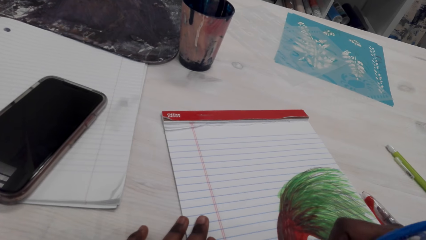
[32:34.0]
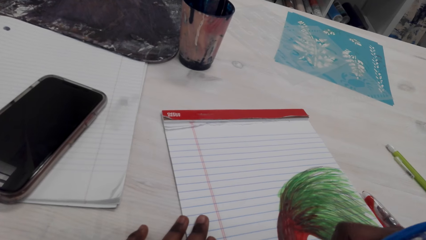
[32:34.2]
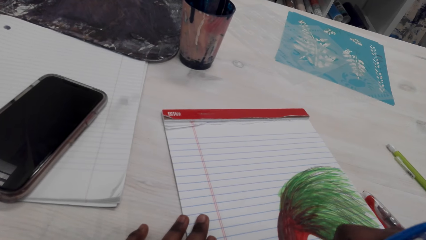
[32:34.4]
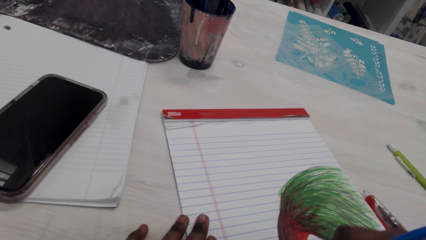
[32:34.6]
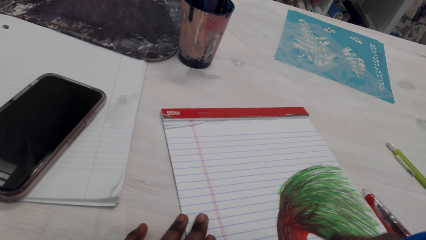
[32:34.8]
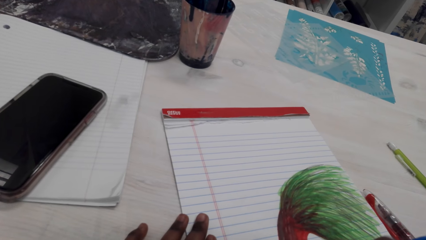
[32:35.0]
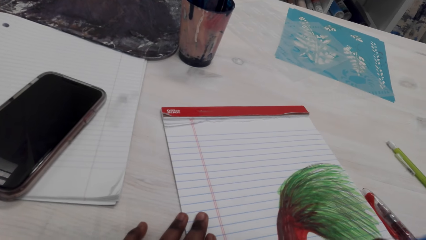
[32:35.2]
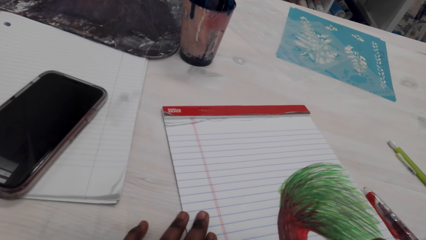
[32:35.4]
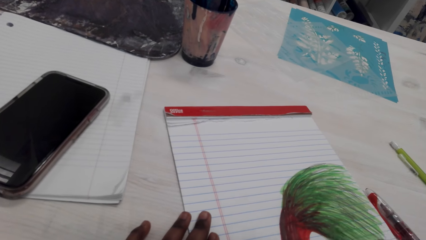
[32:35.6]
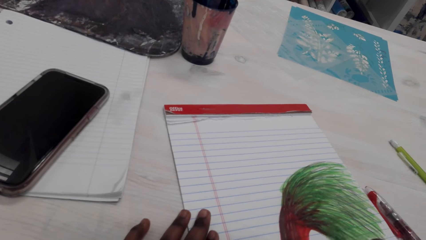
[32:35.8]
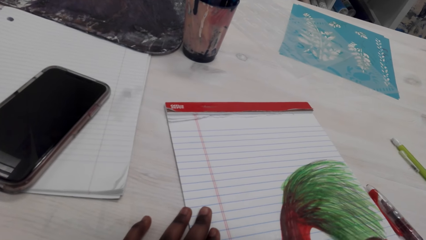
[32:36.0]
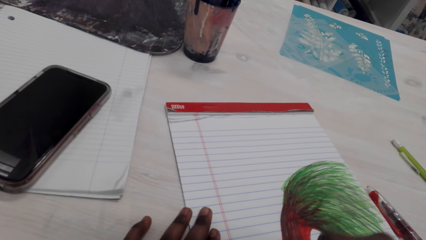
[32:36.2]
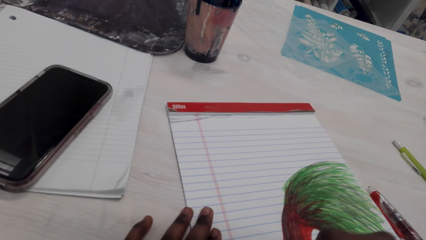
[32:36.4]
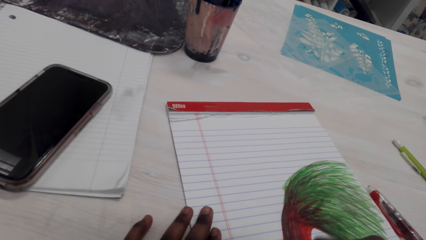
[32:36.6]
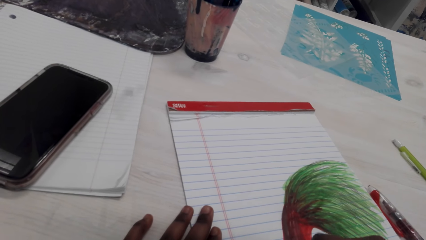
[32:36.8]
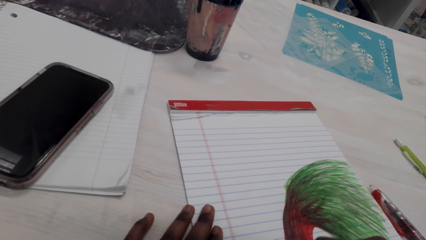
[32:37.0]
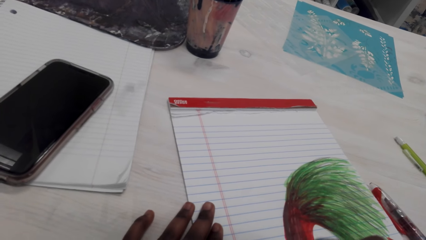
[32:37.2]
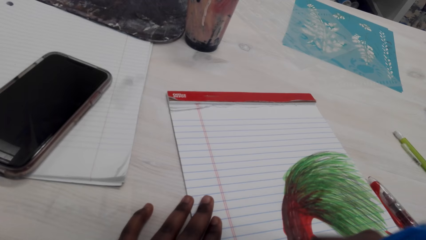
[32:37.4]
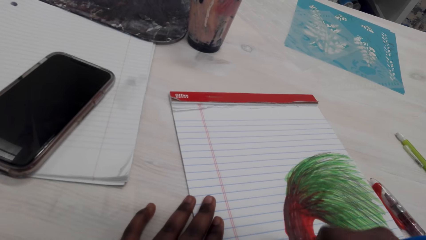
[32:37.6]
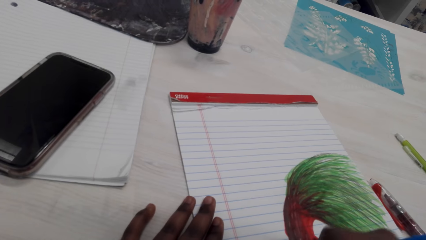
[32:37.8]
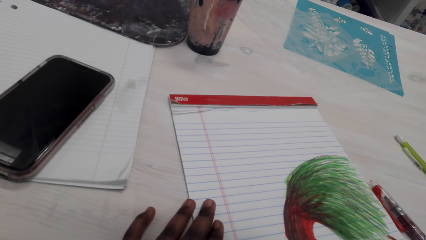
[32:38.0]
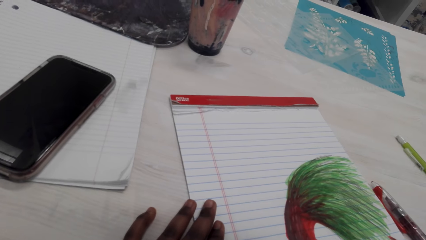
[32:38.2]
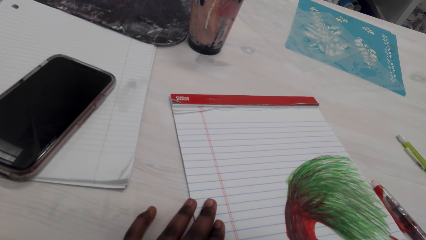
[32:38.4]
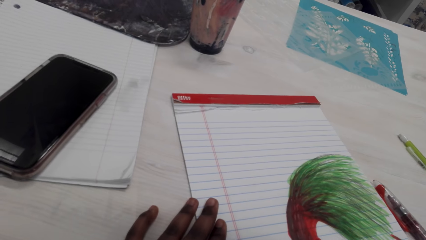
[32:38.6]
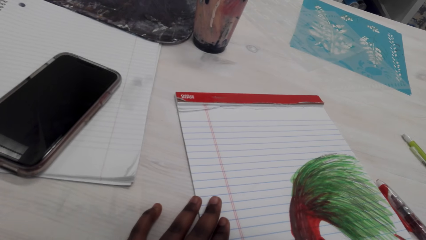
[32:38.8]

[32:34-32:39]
The camera wearer draws on the paper.

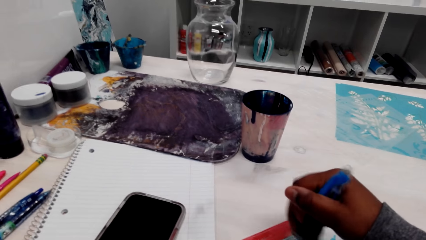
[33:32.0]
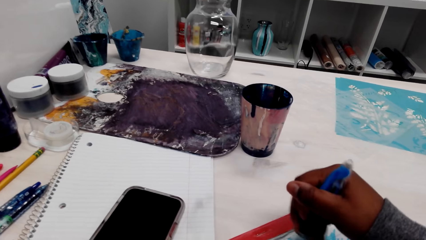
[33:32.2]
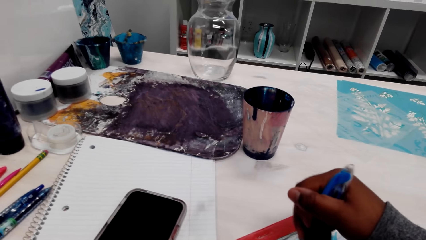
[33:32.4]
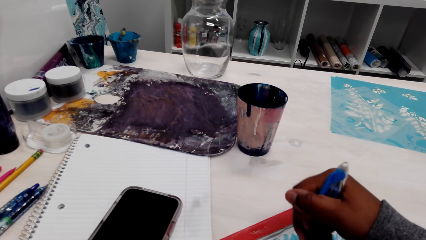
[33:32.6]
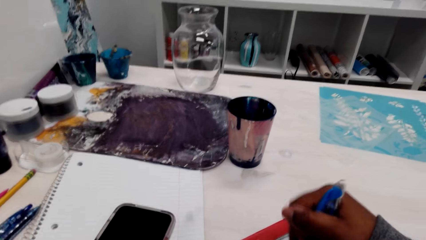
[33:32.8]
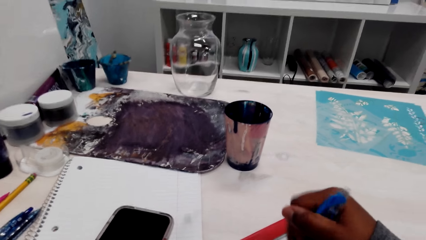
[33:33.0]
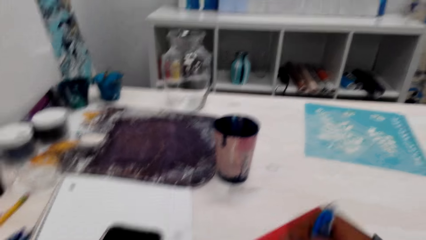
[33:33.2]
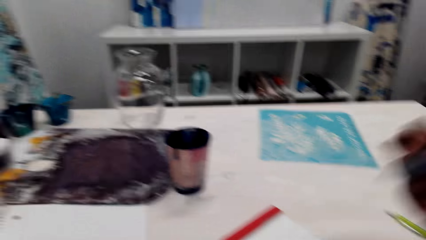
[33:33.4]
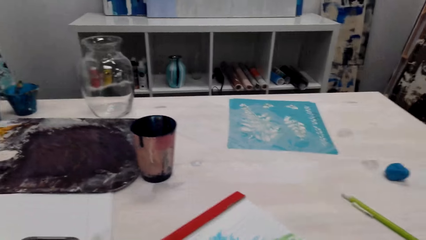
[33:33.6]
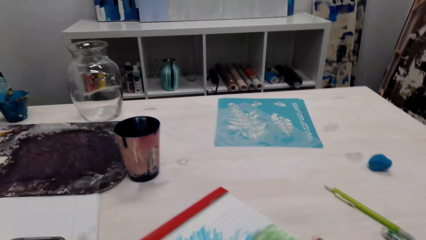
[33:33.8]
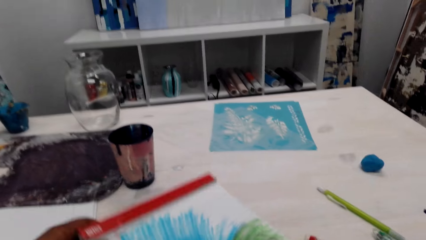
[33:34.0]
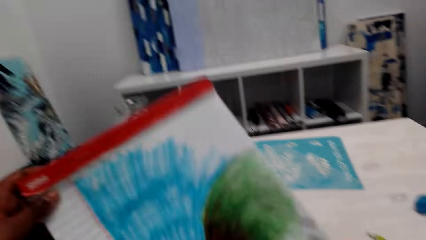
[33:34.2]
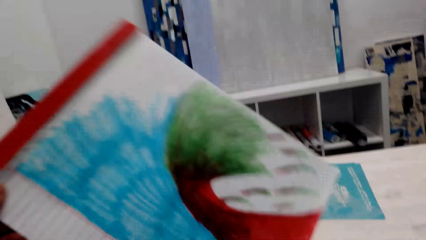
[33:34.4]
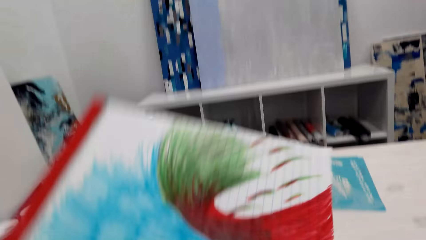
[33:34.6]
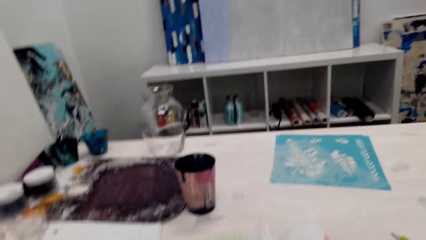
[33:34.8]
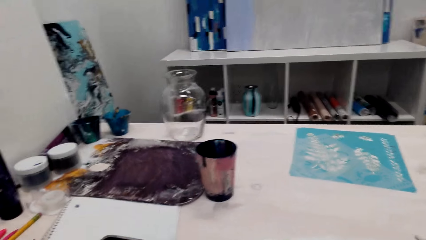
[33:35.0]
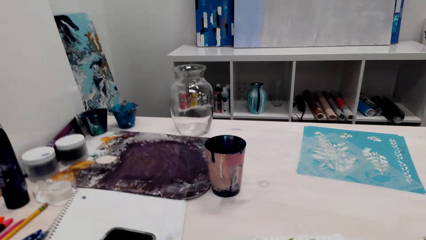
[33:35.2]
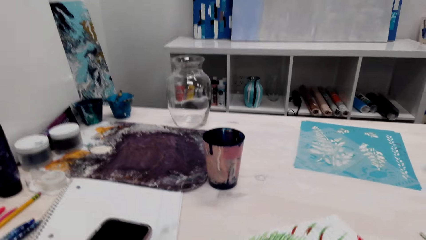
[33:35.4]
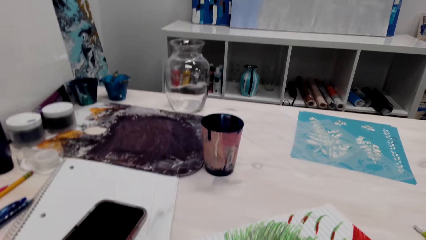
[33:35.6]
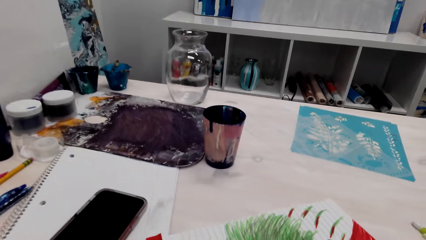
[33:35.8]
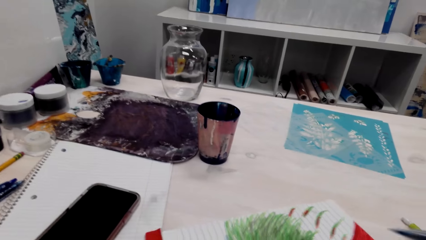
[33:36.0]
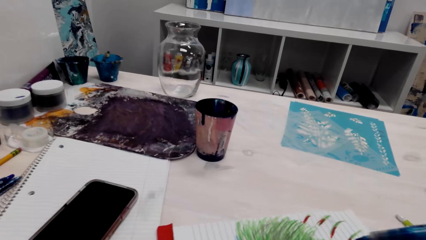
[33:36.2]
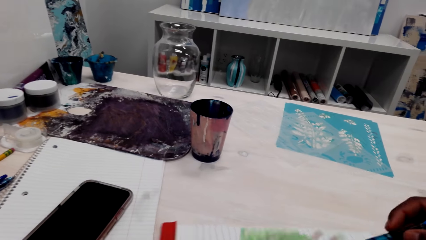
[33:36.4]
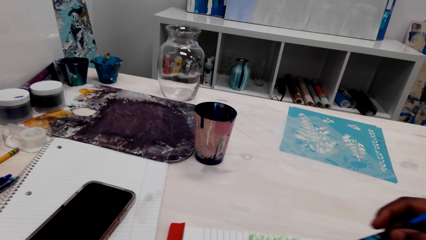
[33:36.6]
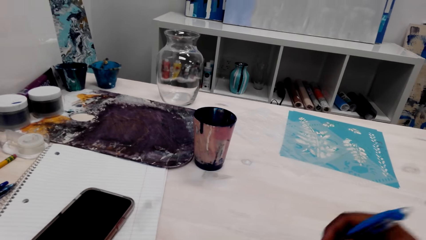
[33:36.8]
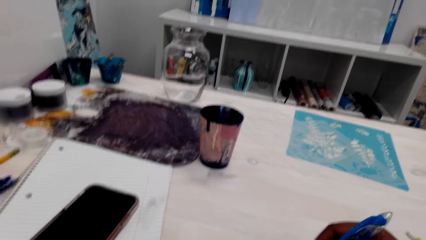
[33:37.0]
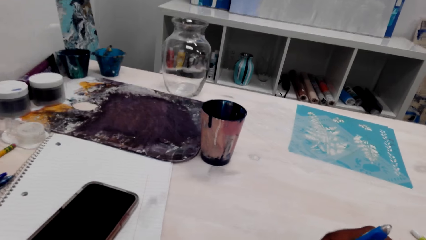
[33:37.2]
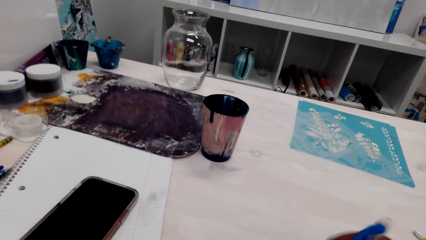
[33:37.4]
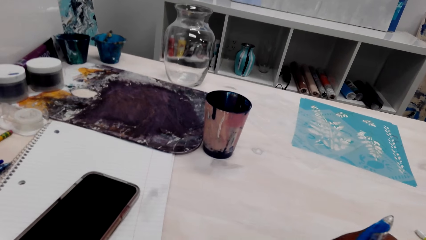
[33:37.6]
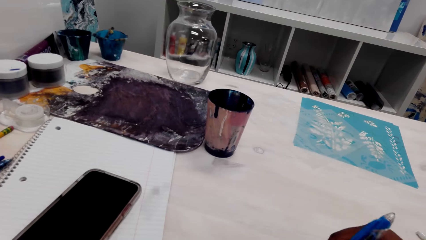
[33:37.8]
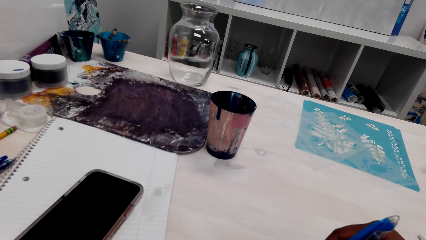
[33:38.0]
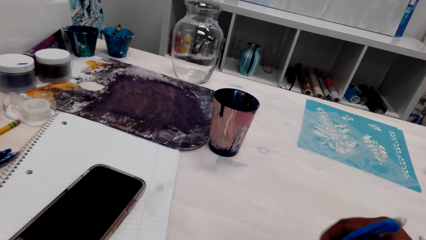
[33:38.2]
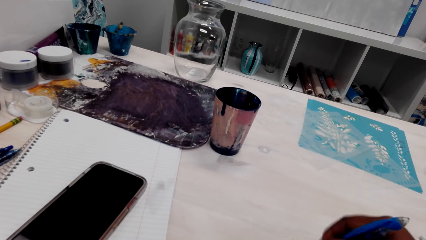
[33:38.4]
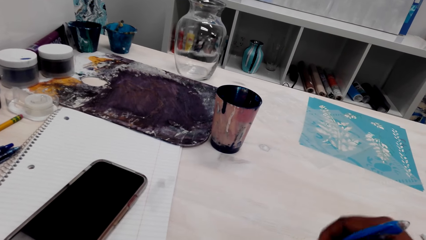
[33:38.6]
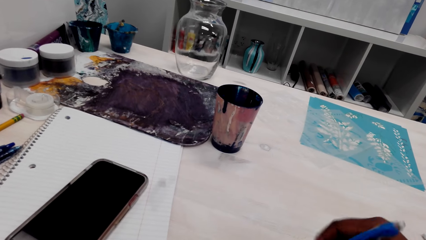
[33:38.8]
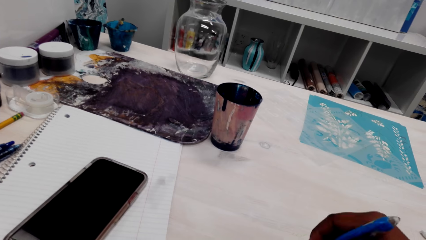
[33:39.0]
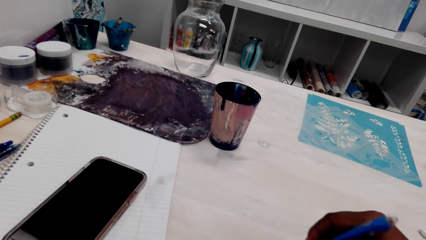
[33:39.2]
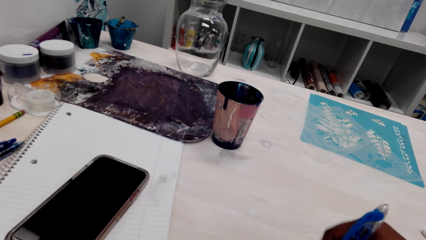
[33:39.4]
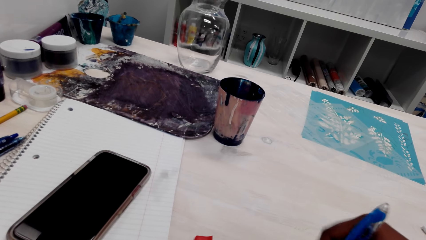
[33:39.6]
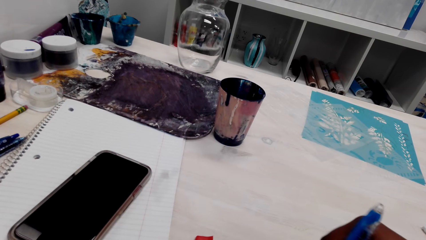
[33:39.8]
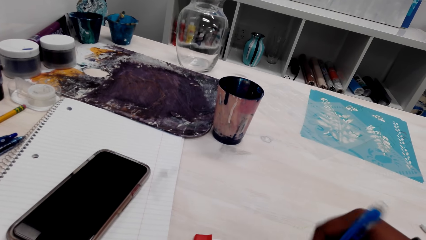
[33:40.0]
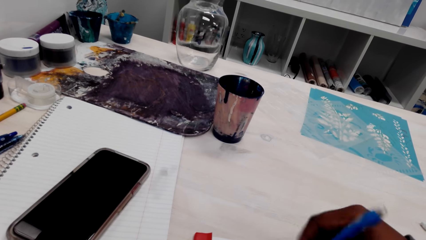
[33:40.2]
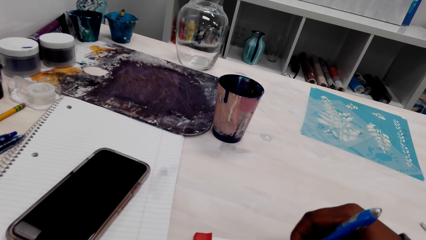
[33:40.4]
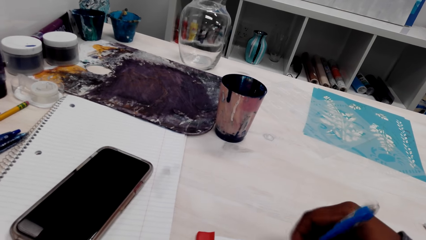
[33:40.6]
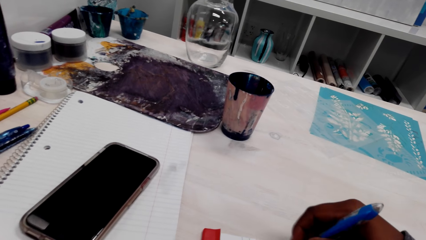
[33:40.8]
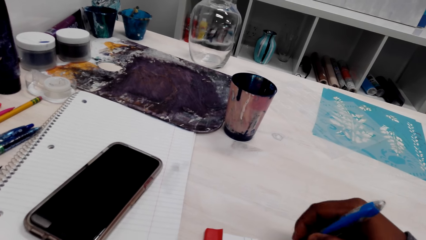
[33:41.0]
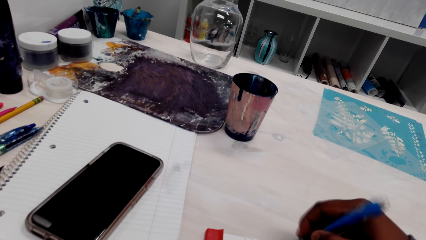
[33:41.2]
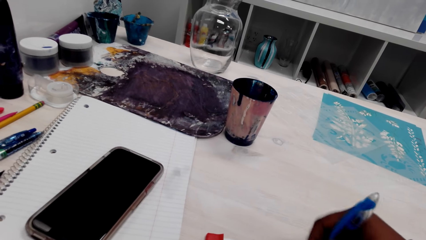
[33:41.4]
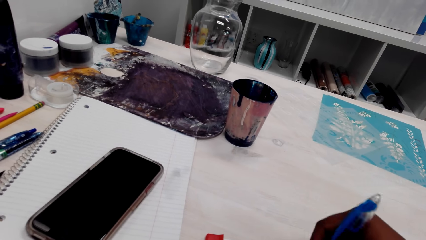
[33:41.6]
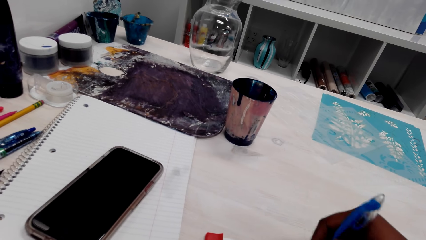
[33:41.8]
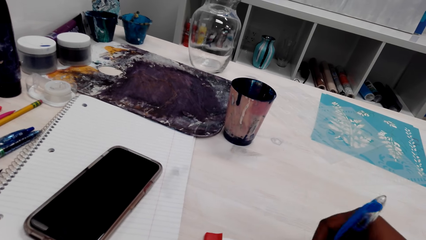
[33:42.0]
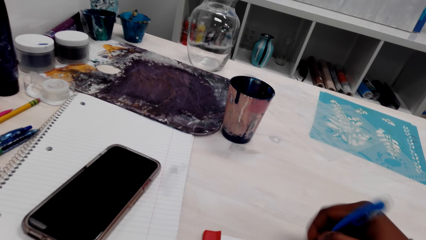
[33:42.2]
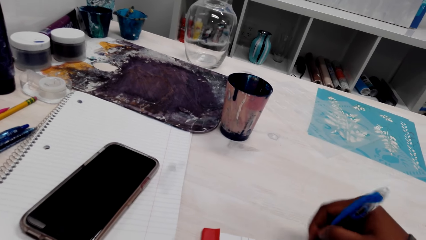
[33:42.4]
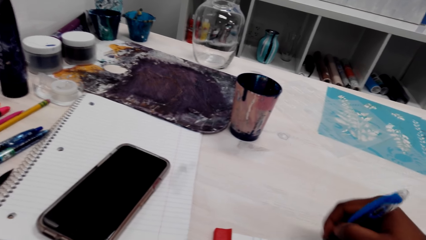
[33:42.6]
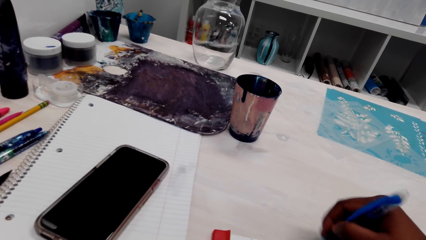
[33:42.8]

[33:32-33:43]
The camera wearer holds up the book. They paint the drawing.
